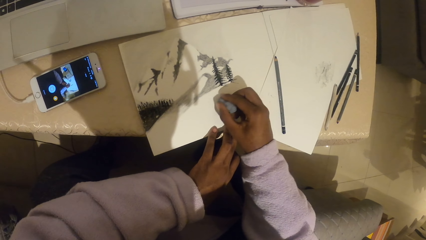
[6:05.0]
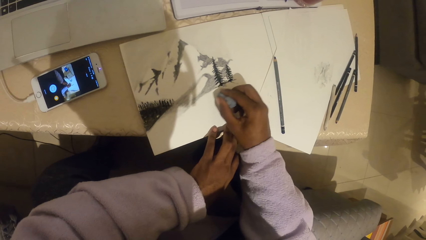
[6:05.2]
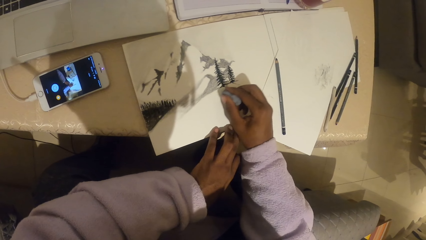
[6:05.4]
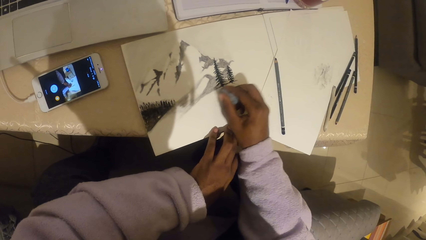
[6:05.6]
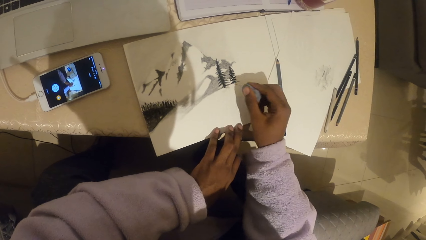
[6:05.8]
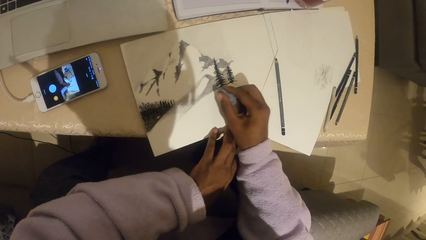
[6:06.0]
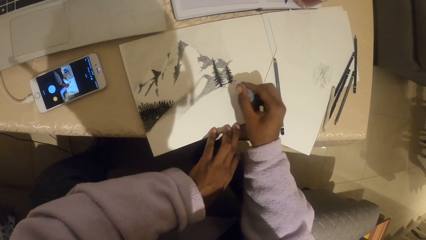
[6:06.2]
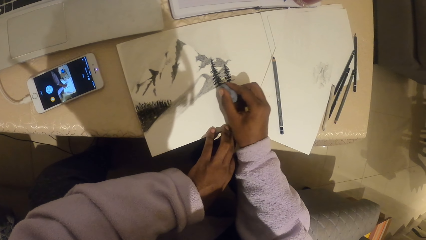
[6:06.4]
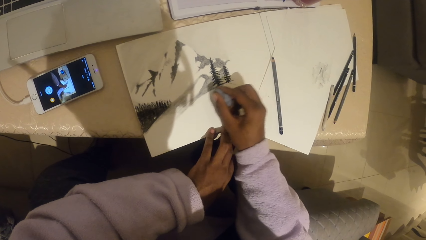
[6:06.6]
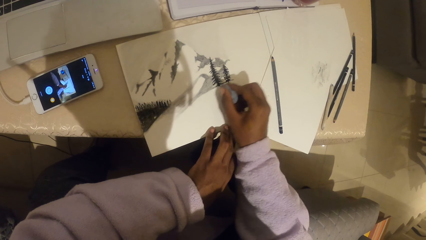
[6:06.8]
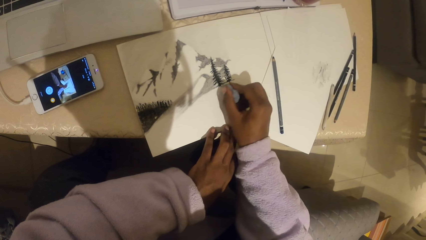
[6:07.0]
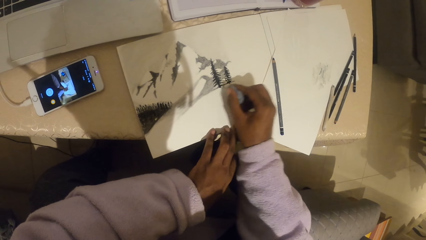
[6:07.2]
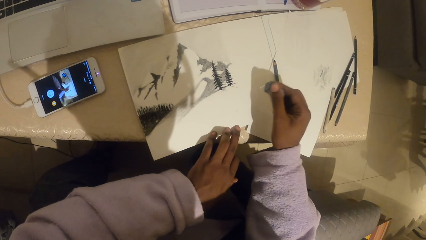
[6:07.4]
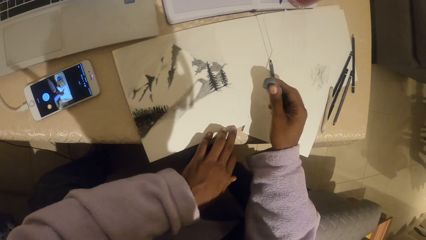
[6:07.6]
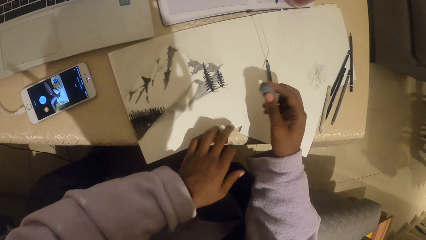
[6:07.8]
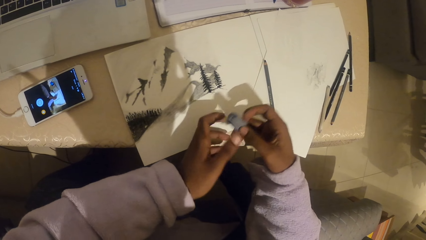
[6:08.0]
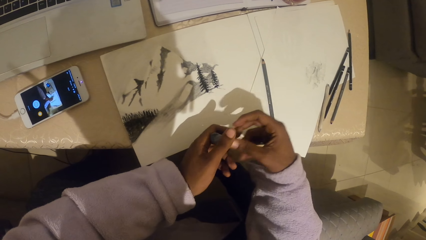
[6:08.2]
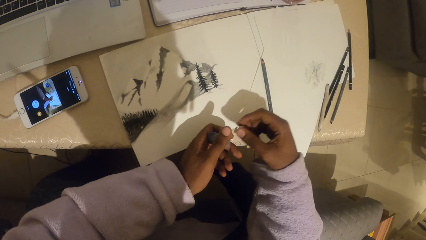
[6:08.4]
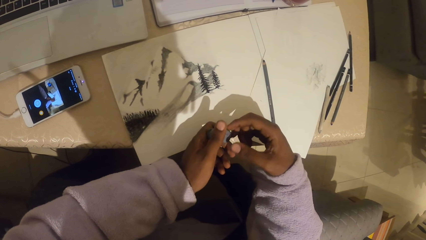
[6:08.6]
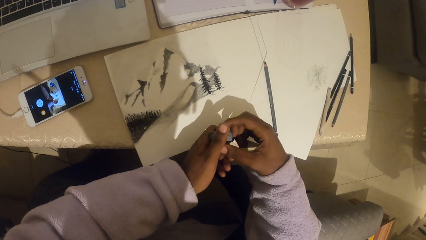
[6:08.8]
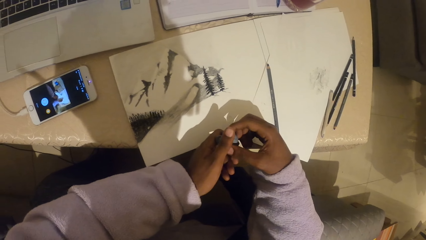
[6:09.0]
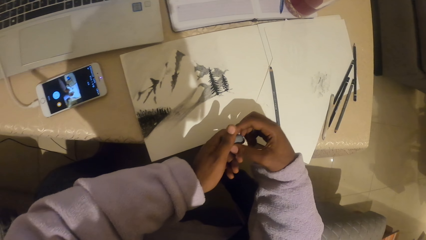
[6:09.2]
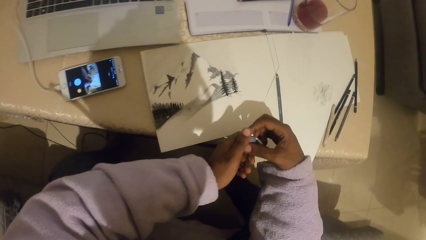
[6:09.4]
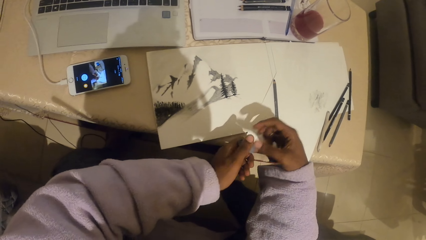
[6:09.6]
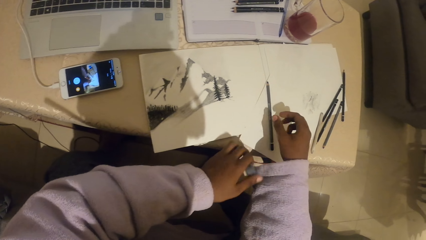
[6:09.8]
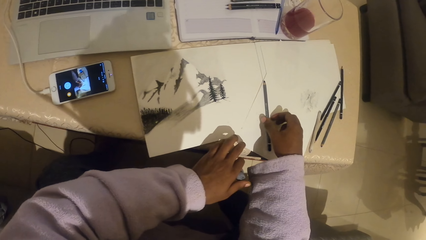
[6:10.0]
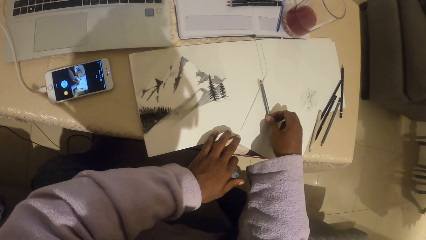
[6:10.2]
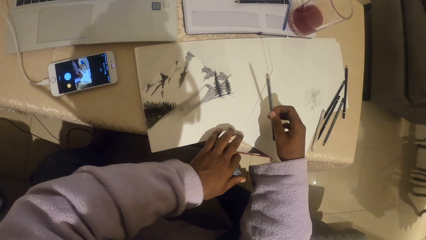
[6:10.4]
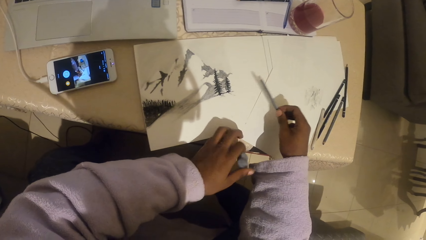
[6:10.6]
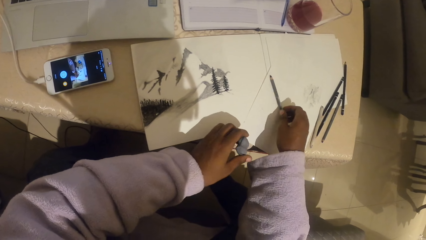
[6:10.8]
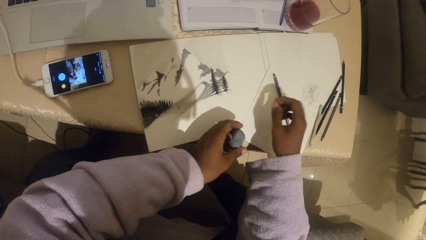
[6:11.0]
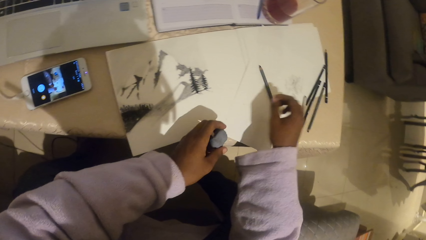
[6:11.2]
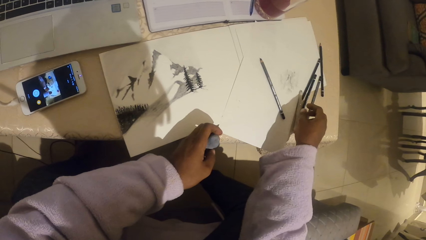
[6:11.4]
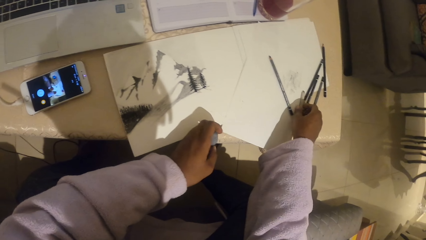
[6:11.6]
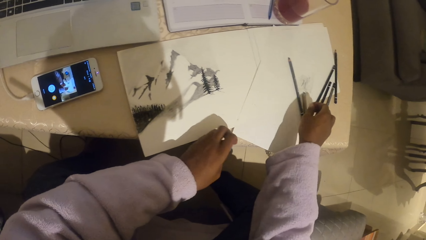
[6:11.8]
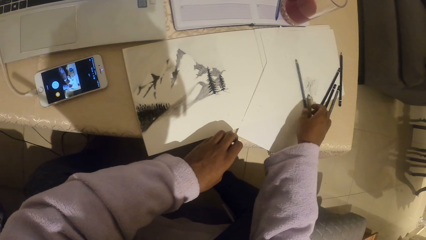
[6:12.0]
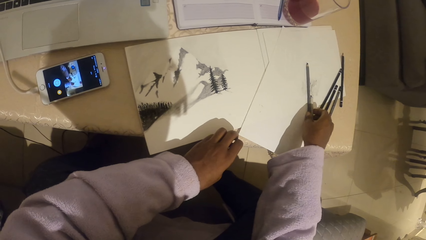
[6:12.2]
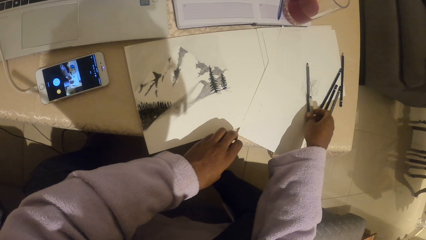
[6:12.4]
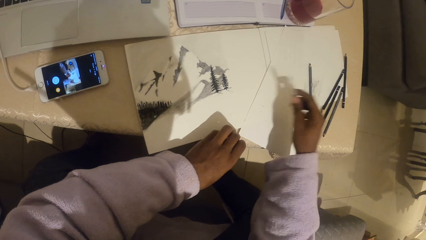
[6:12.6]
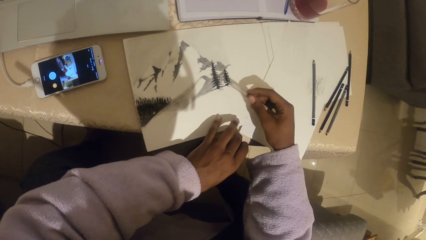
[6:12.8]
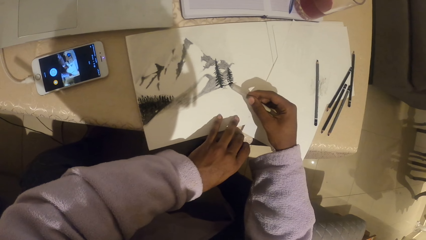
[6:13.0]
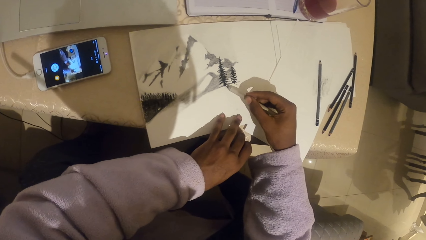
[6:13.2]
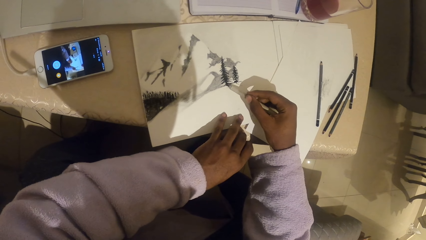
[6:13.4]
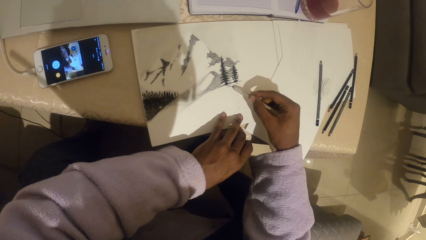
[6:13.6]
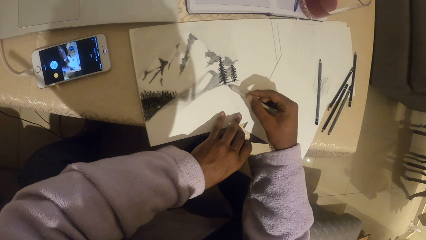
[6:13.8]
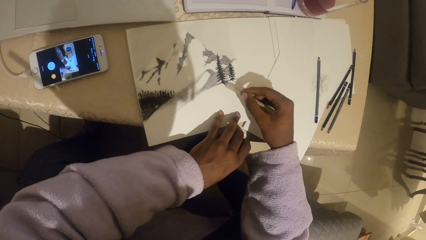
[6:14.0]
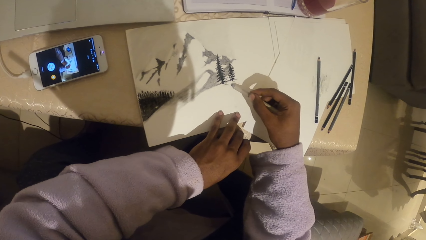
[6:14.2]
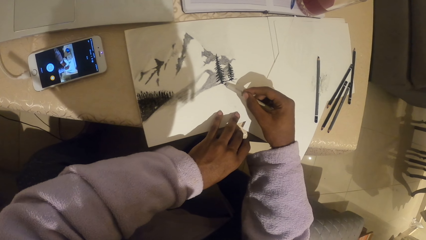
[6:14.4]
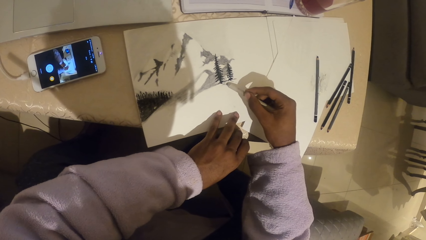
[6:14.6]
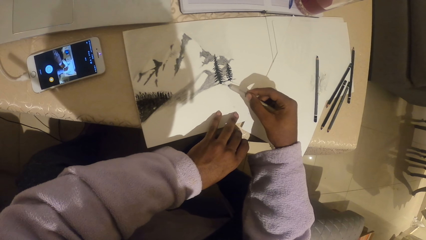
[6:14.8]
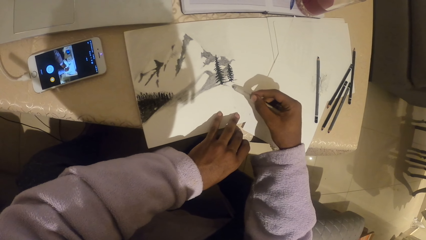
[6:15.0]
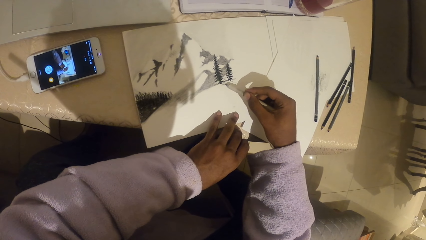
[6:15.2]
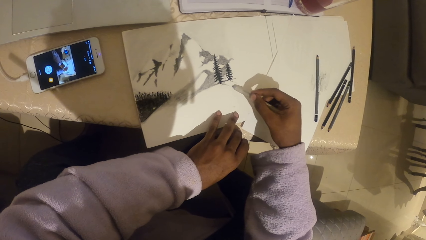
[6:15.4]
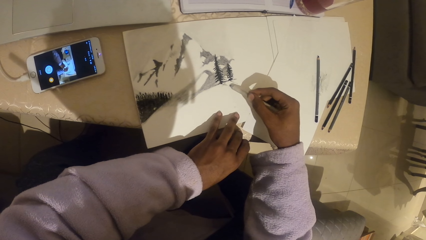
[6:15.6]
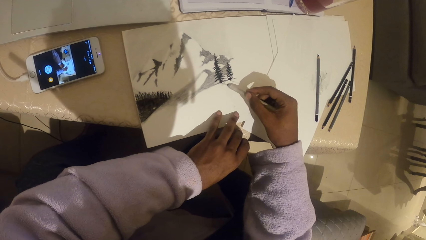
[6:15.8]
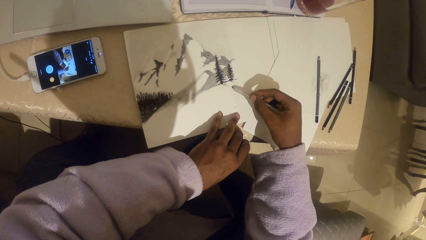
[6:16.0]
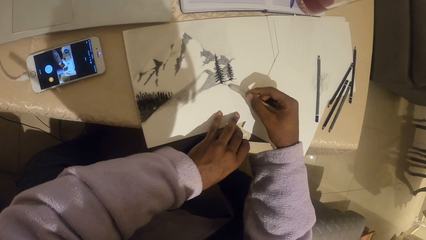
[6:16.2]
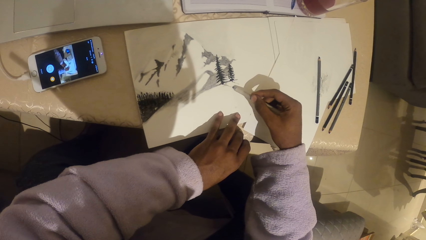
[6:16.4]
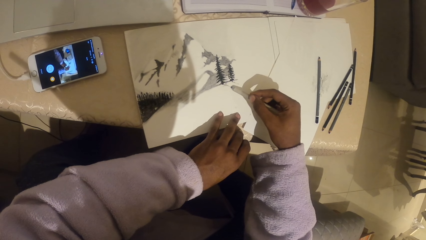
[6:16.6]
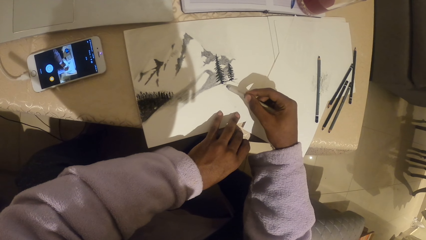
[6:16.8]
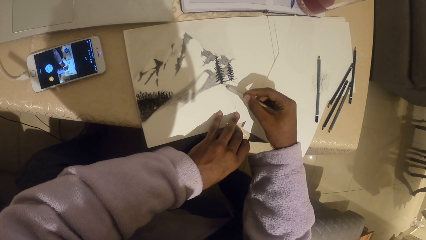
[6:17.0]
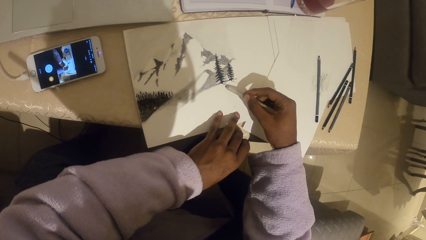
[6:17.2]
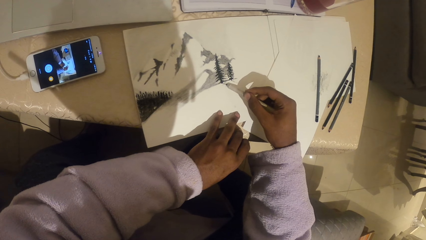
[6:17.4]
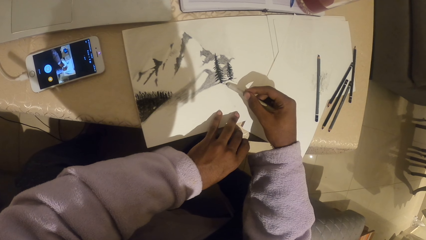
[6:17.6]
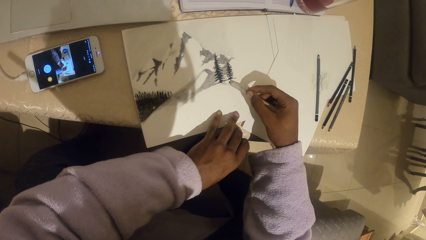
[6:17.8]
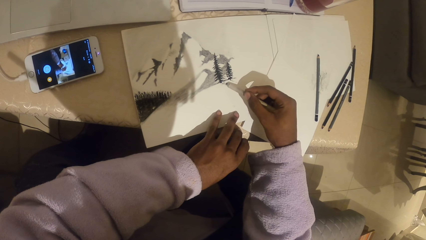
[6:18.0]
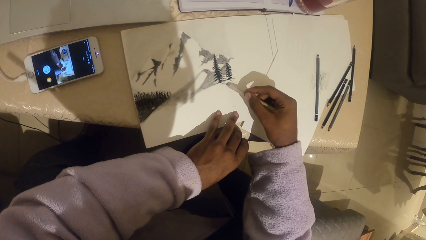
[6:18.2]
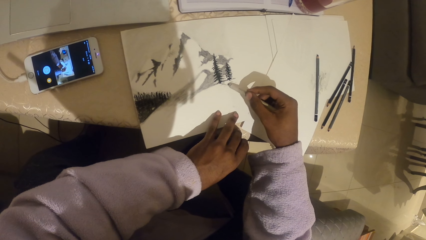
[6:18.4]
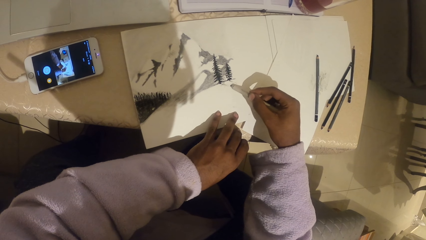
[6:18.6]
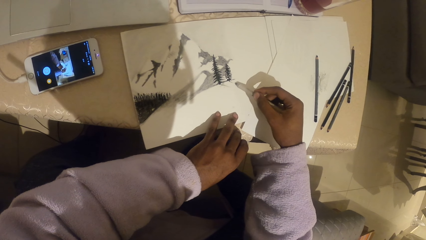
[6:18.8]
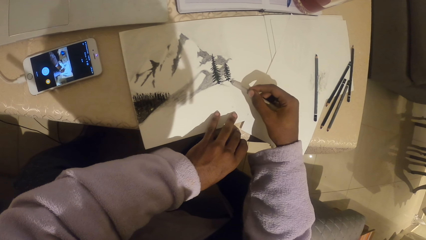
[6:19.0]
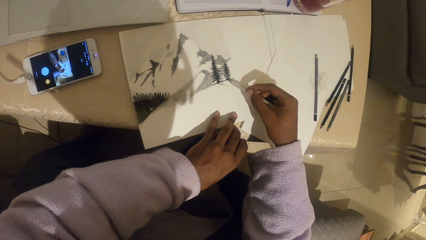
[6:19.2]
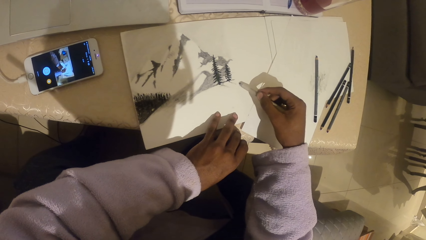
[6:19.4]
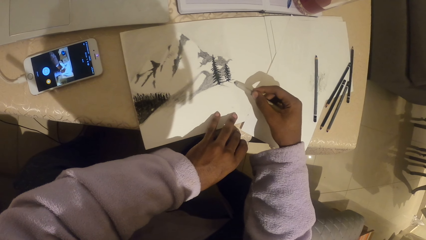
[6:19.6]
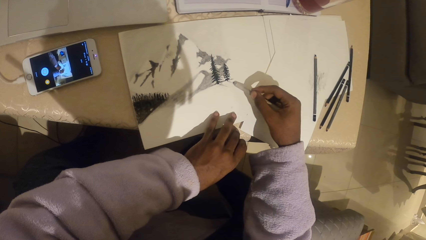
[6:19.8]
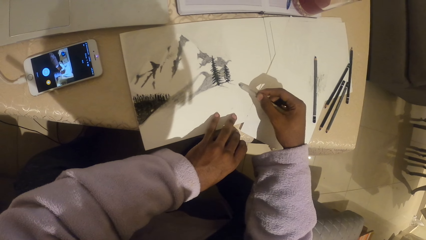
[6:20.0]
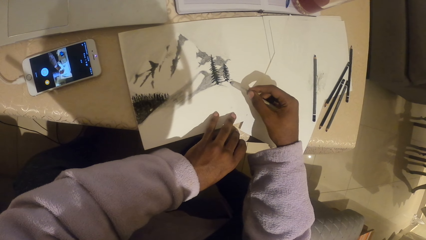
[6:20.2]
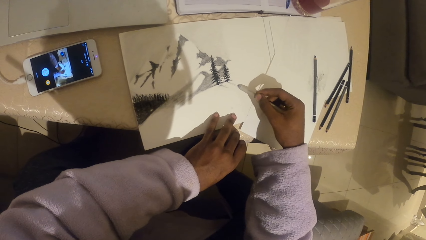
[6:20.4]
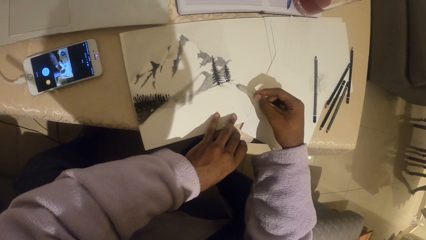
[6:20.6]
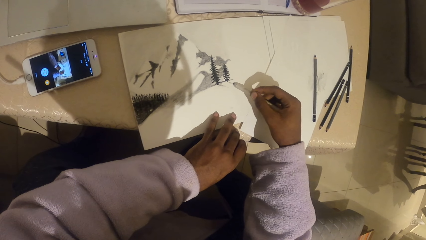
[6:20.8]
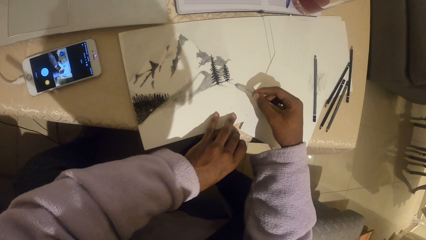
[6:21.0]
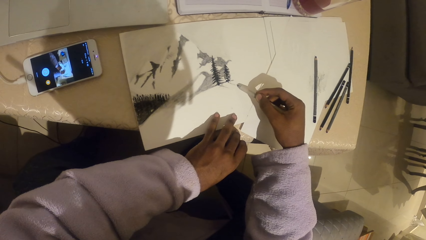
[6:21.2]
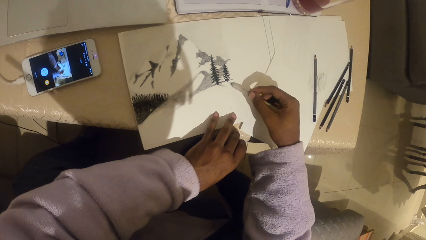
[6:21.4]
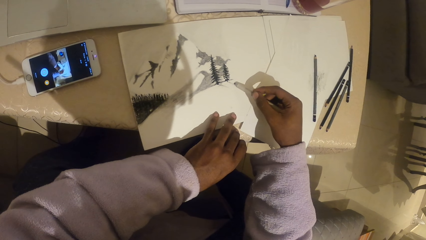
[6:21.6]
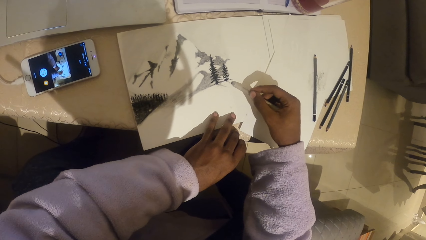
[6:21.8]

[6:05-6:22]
The camera wearer touches the pencil on the drawing paper. They pick up a pencil on the paper and drop the pencil on the paper. They pick up the pencil from the drawing paper. They shade on the drawing paper with the pencil.
